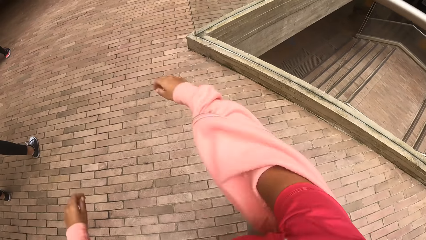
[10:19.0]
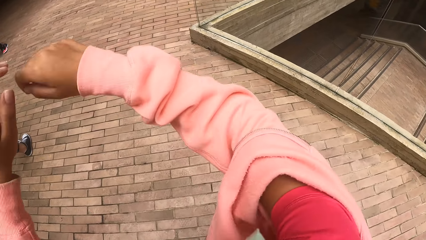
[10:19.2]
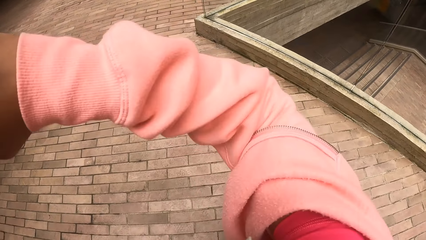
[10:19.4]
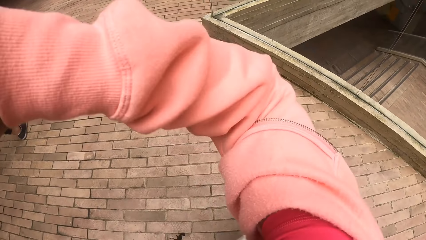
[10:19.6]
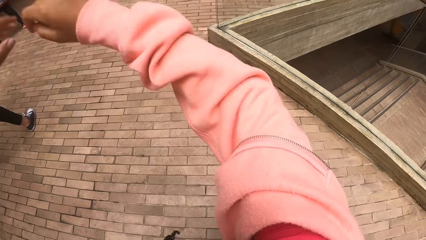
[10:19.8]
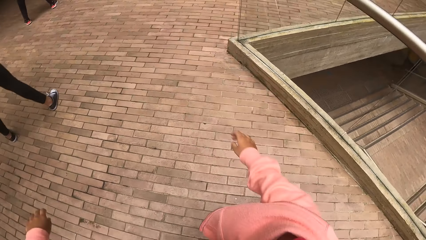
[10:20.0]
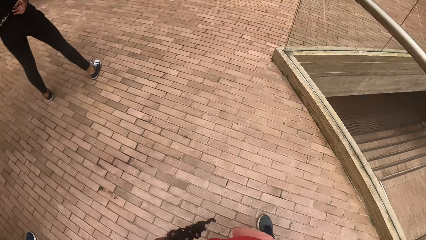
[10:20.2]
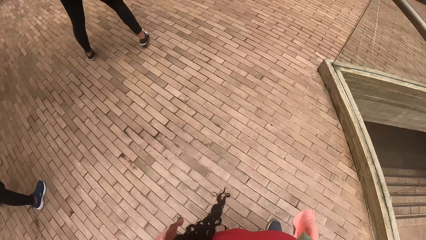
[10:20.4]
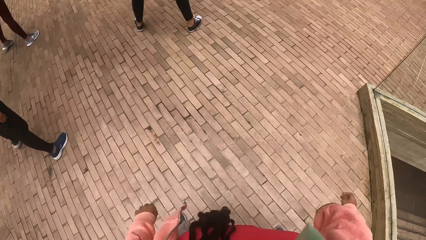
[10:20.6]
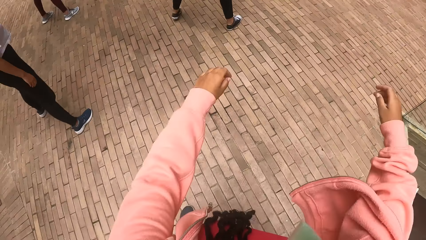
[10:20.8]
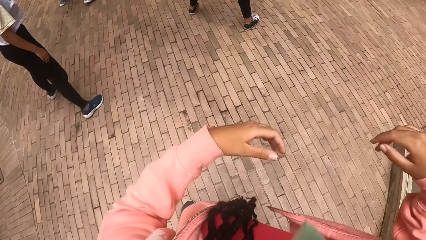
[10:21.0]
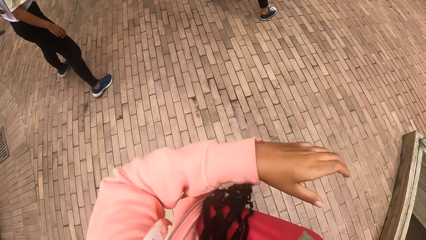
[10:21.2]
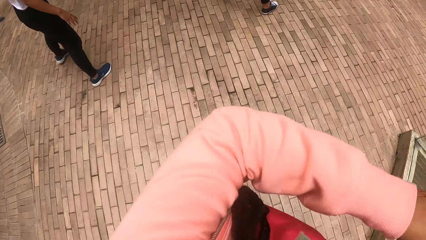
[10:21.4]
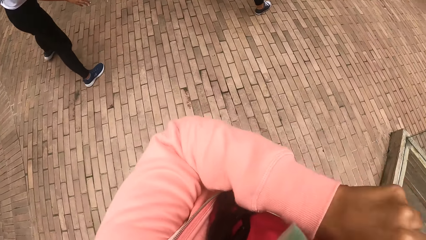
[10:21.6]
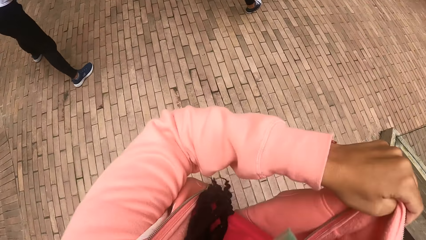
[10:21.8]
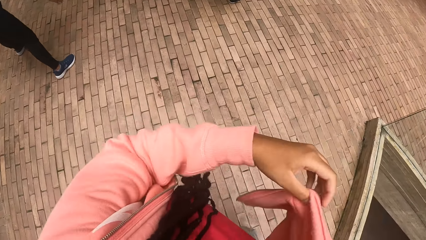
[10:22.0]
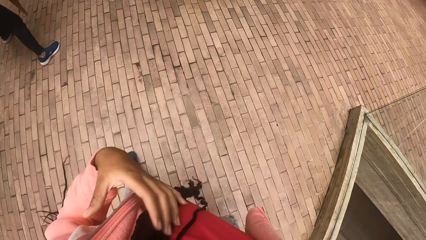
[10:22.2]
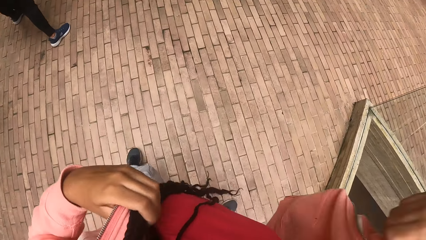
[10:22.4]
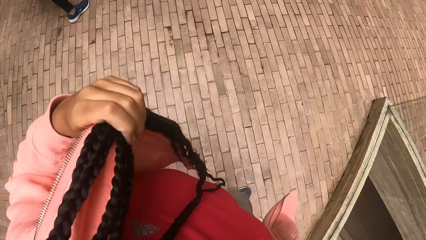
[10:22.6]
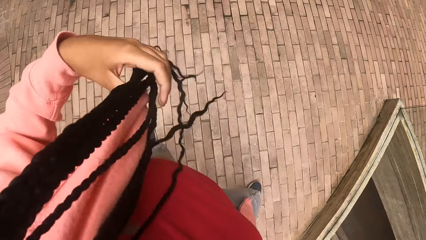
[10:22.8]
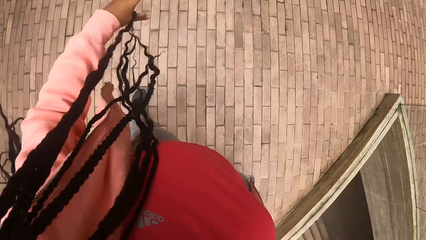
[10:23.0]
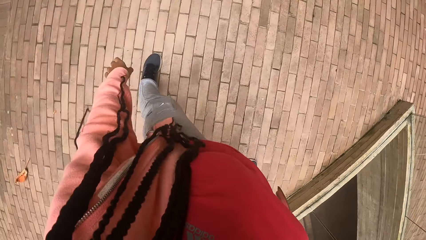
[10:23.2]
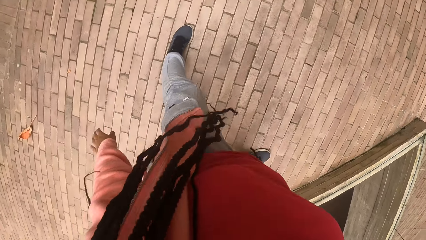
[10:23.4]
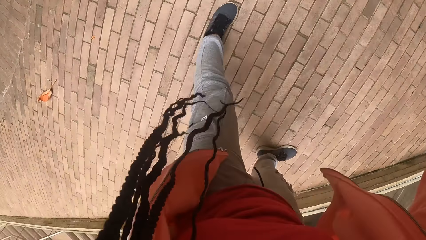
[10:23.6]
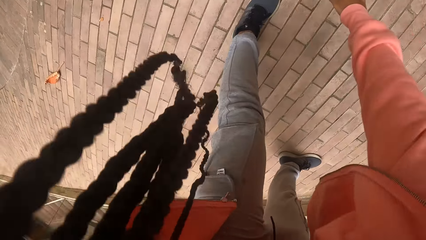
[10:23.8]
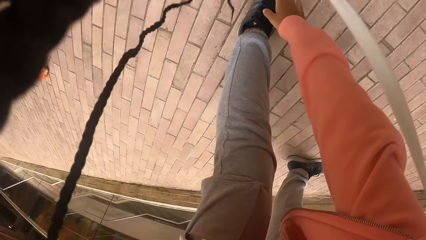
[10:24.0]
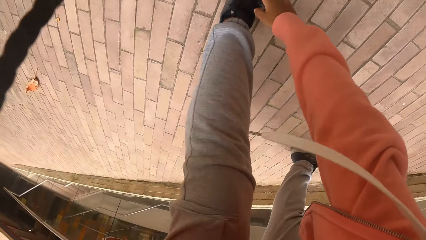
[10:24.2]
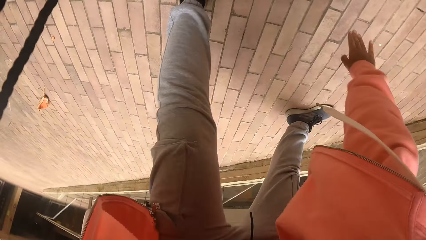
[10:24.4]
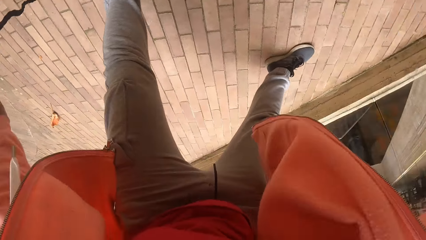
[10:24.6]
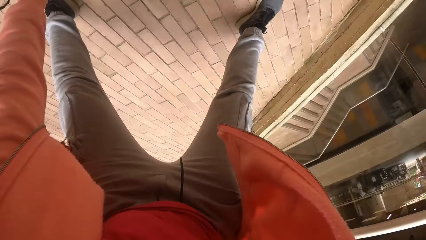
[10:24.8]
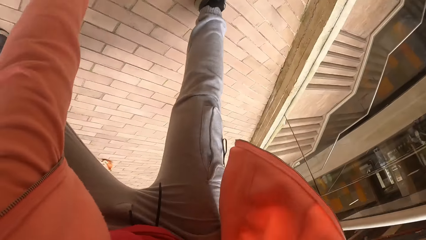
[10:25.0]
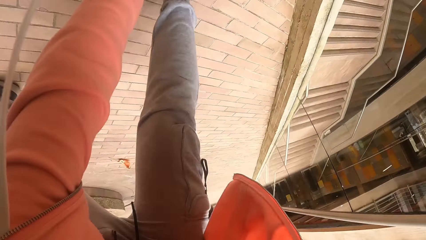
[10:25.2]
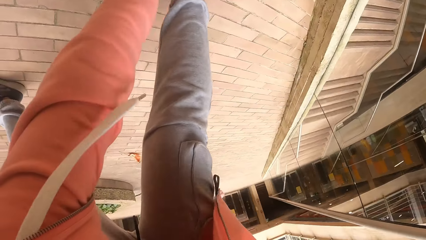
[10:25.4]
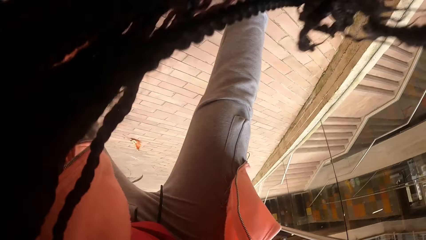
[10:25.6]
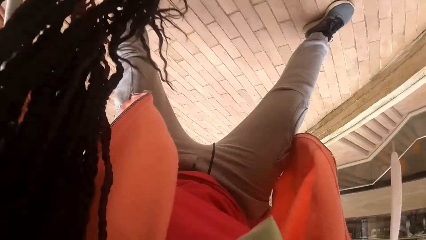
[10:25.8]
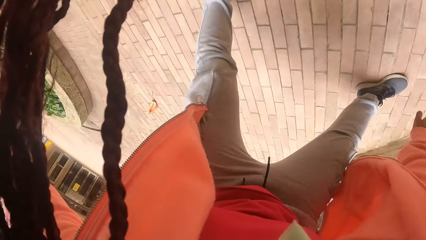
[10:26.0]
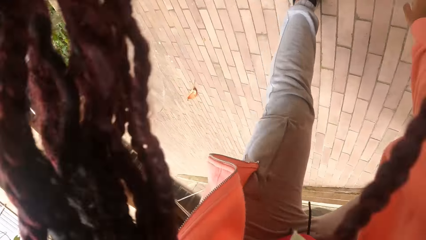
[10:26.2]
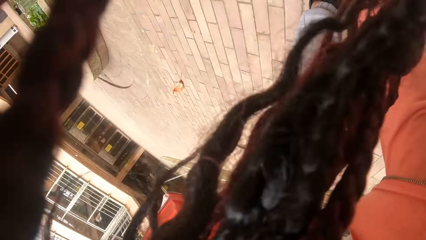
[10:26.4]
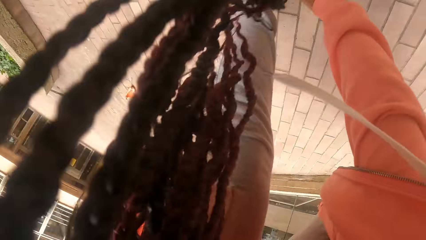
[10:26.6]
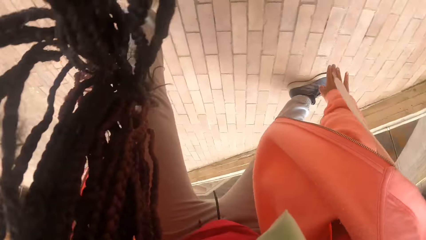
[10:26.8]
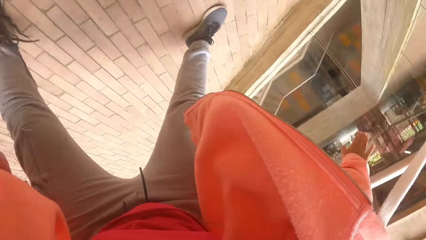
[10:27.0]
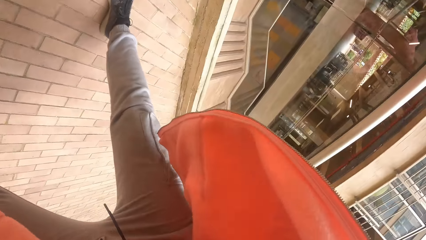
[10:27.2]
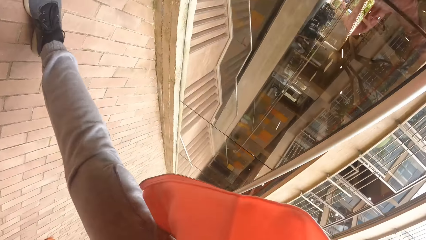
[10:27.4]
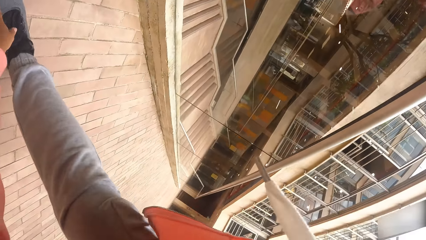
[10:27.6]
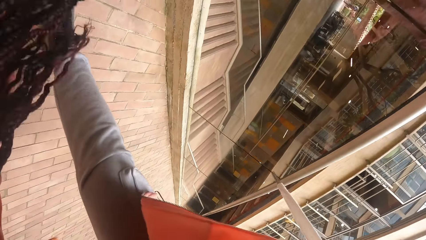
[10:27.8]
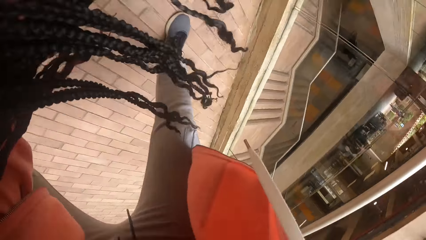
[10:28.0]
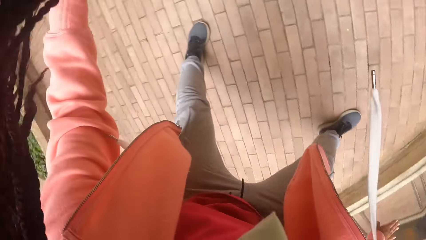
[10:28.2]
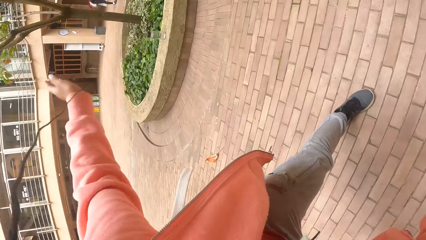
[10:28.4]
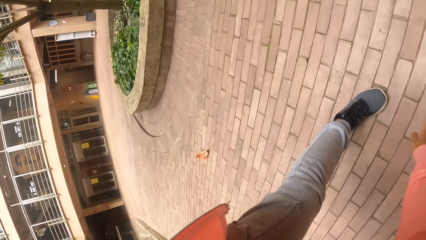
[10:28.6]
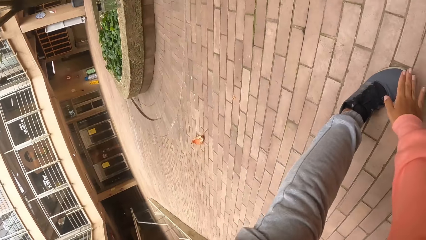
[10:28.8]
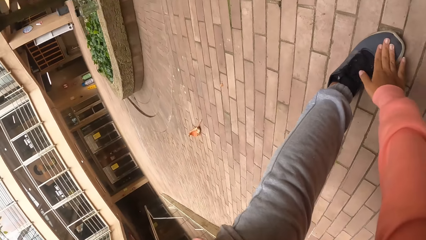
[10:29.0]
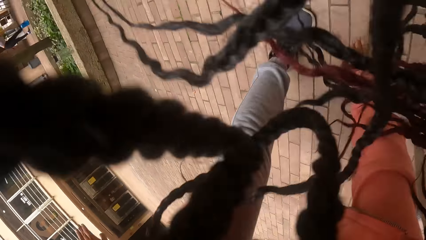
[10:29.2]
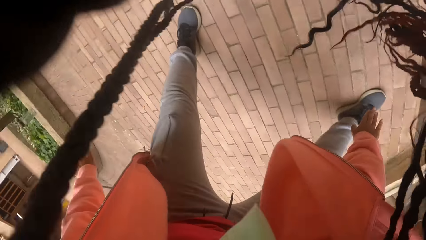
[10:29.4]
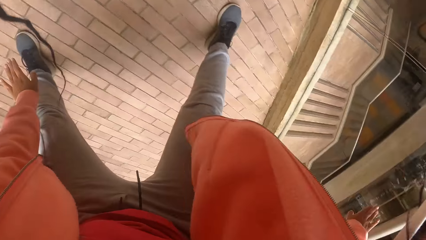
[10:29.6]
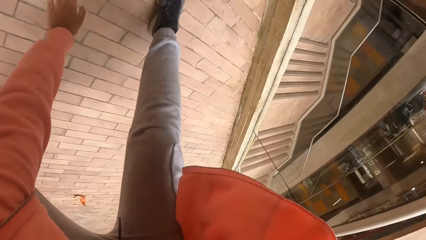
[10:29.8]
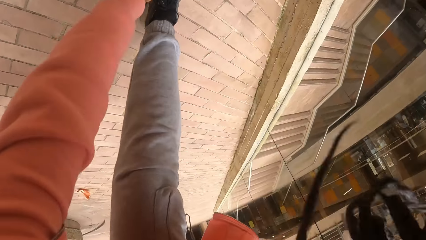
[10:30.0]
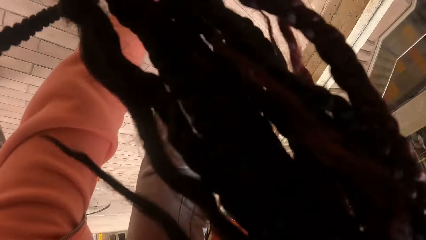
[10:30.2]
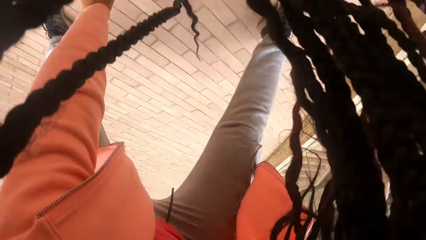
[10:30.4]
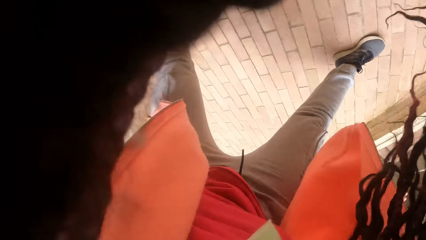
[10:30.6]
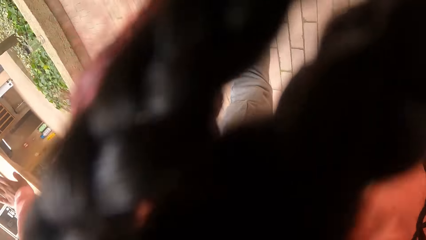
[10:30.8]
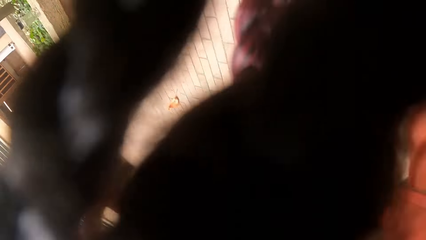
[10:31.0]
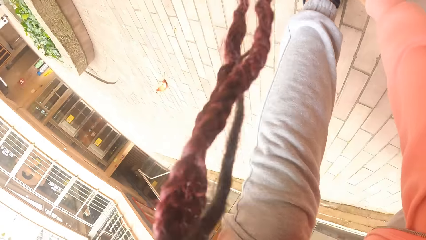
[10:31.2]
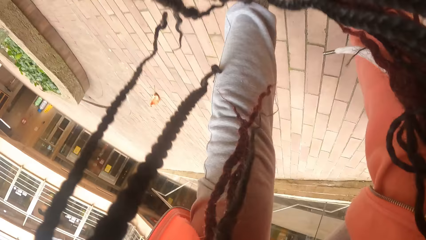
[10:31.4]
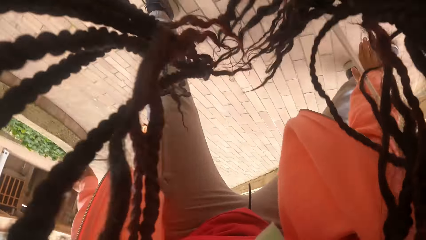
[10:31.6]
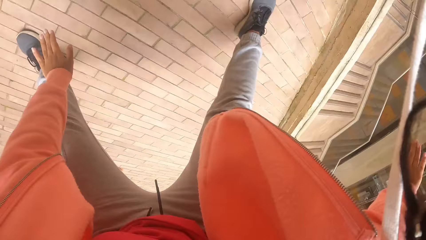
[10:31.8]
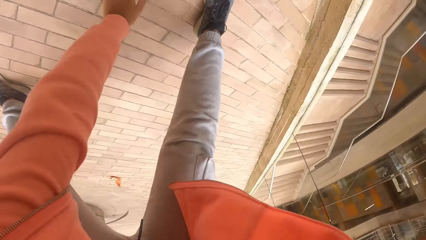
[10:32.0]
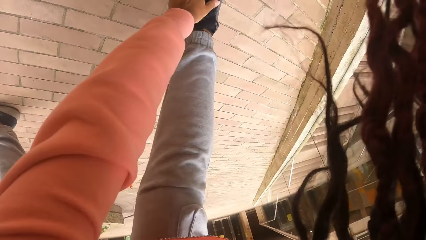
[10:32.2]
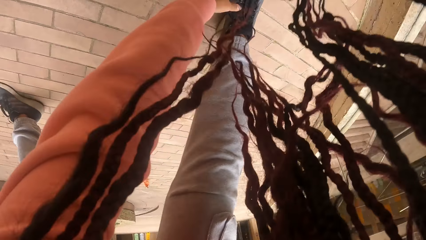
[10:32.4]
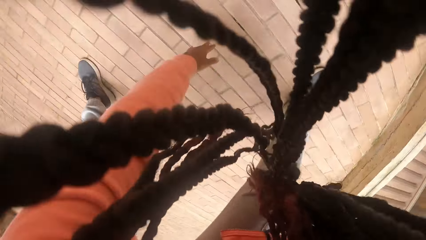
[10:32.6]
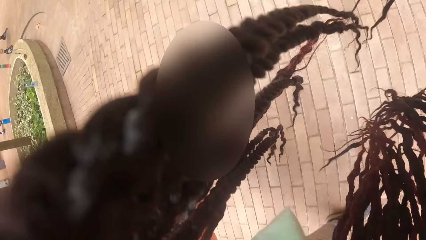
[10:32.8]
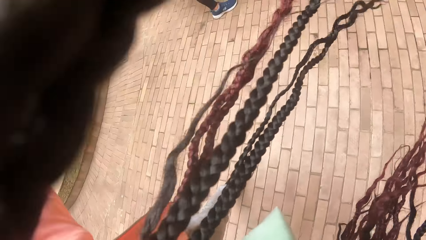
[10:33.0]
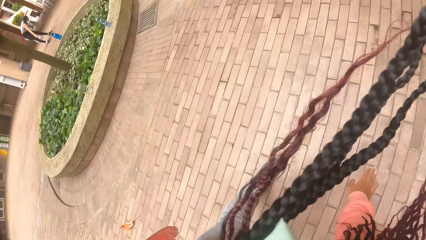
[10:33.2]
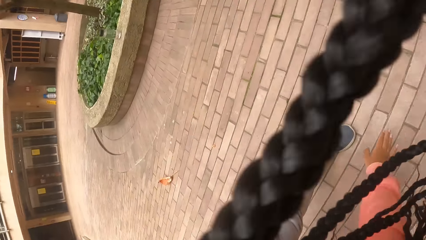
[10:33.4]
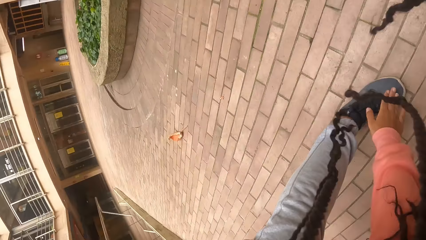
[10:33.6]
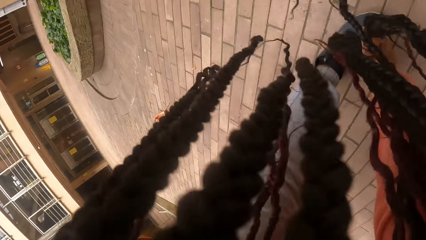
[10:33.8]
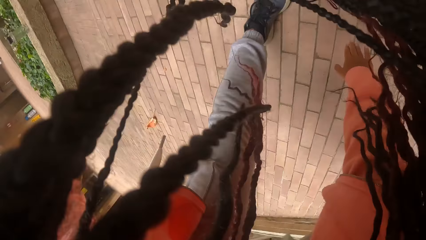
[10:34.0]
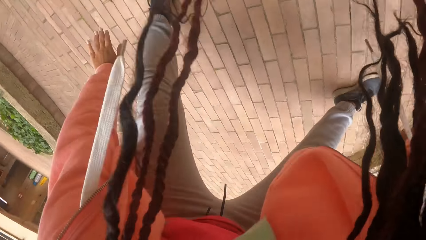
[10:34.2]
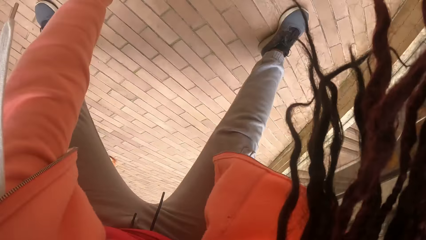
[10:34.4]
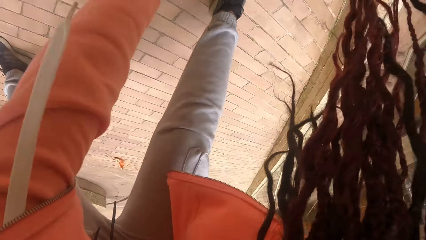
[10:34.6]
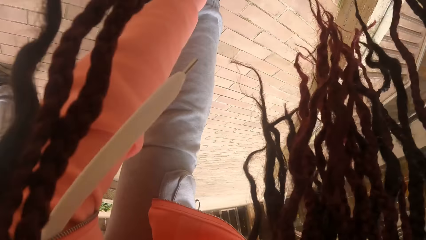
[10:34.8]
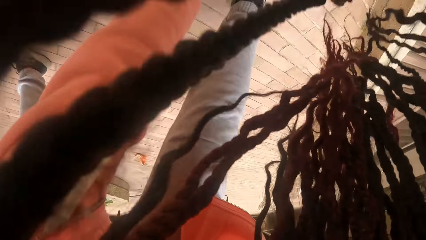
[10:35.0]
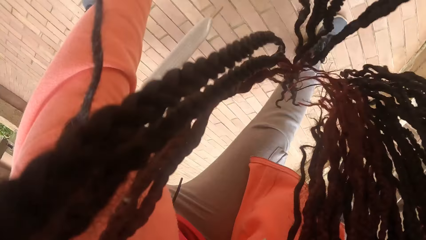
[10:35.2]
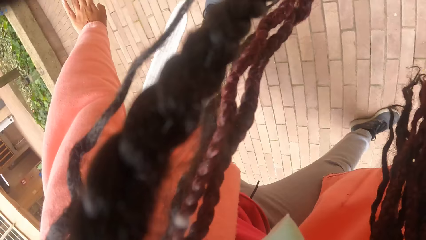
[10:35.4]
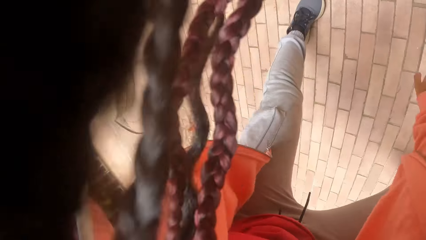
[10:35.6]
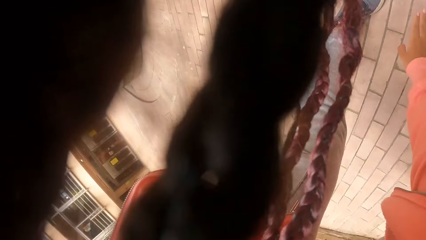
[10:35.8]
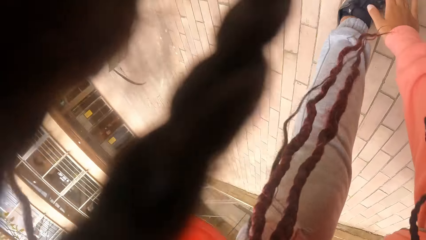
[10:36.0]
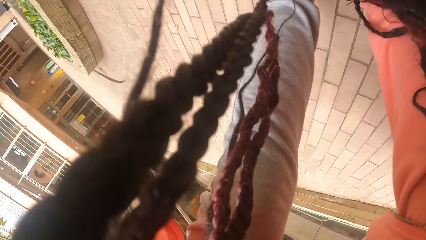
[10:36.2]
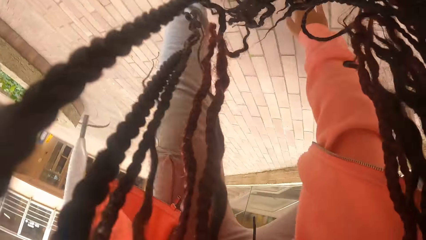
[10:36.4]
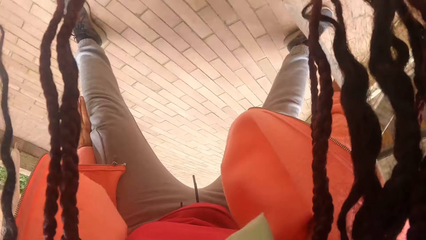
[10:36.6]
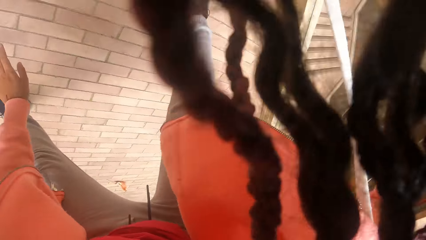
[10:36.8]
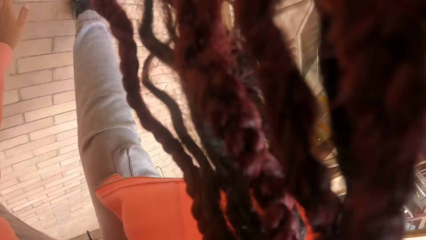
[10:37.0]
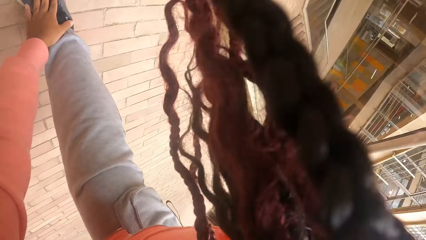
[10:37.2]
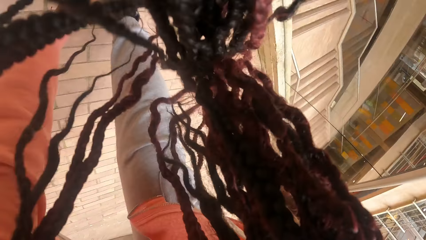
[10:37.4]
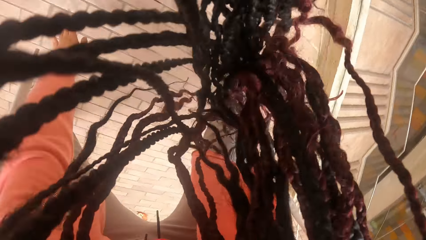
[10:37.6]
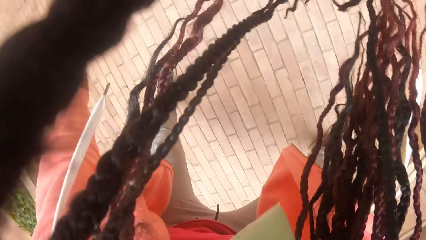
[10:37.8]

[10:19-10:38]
The camera wearer adjusts her sweatshirt with her hands. She performs the dance exercise. She stretches both arms and body.
